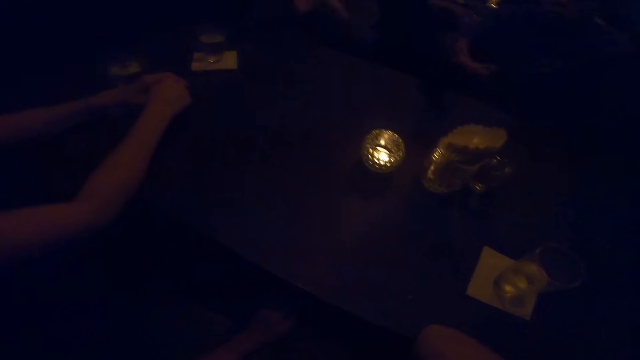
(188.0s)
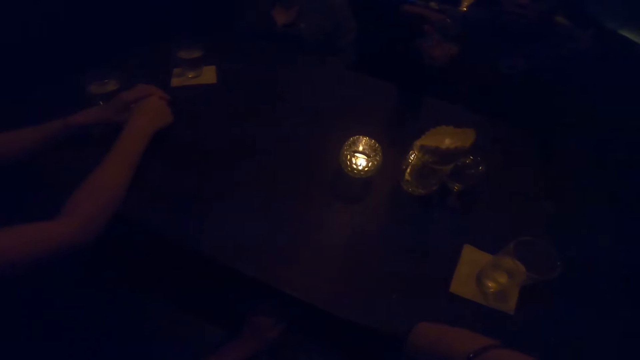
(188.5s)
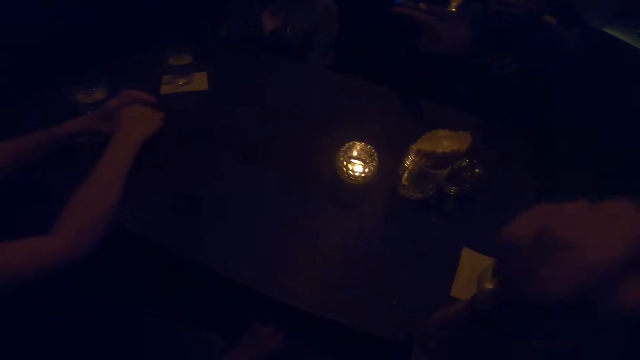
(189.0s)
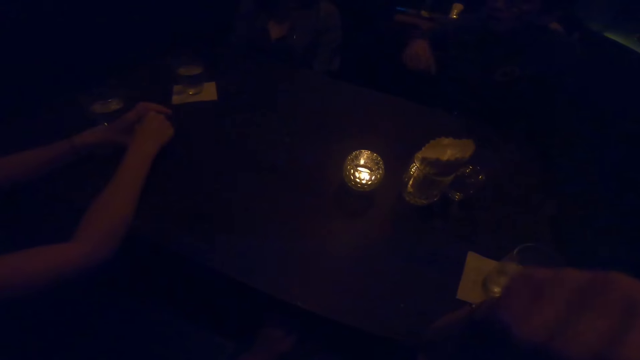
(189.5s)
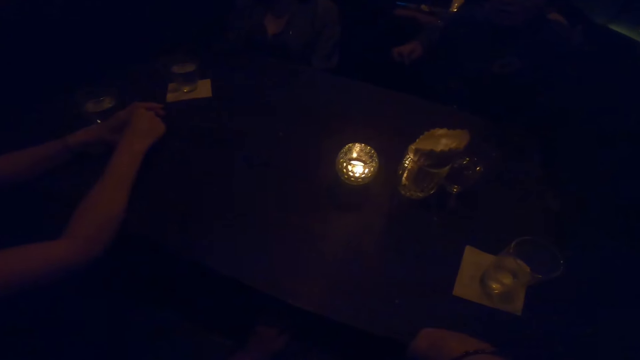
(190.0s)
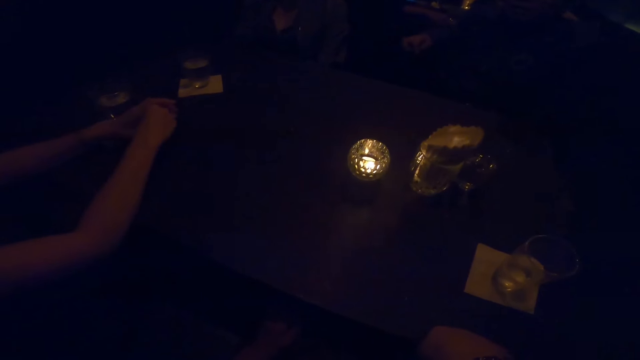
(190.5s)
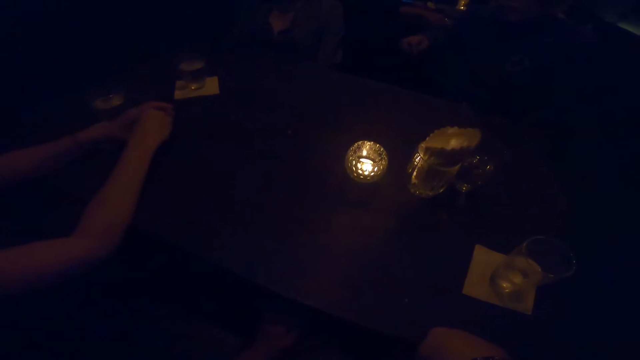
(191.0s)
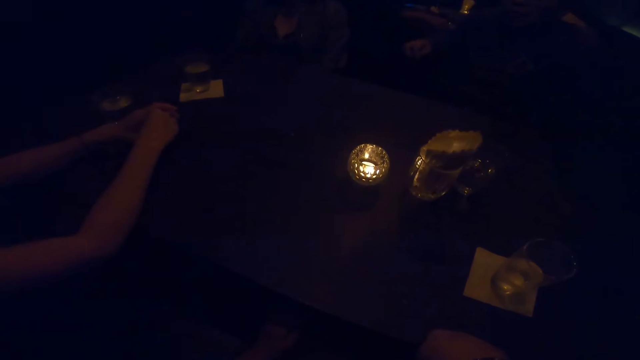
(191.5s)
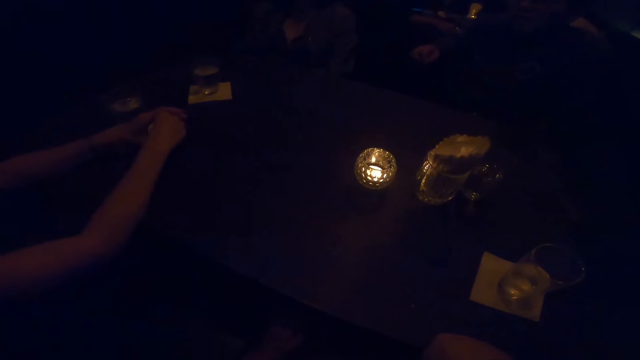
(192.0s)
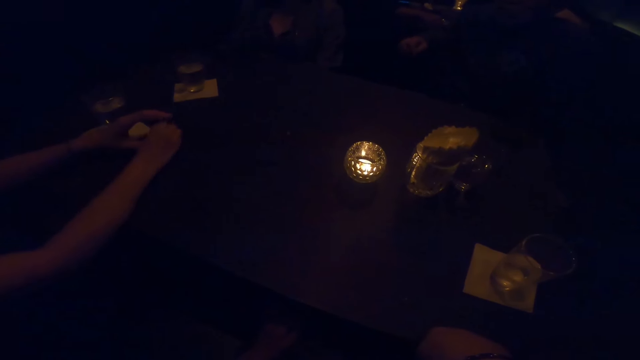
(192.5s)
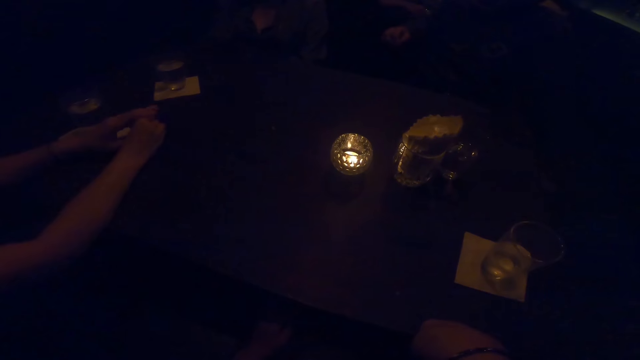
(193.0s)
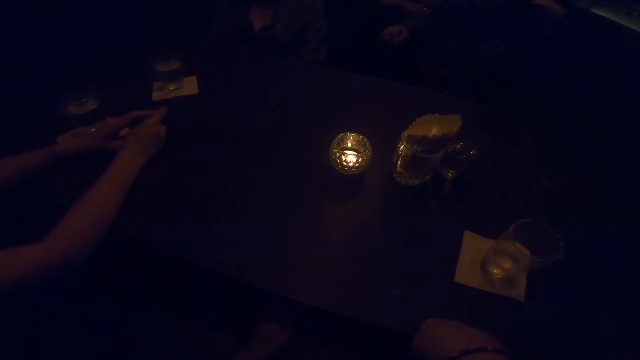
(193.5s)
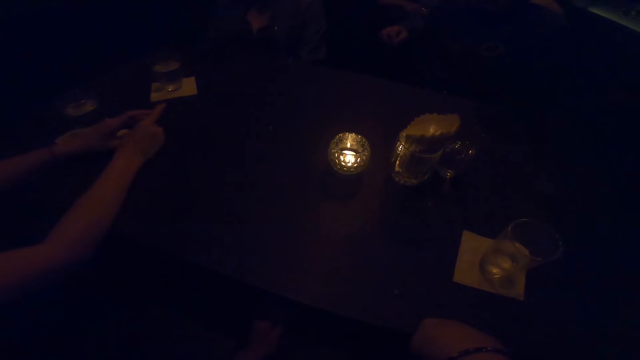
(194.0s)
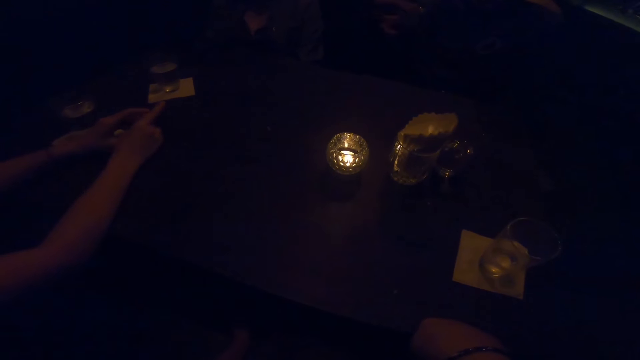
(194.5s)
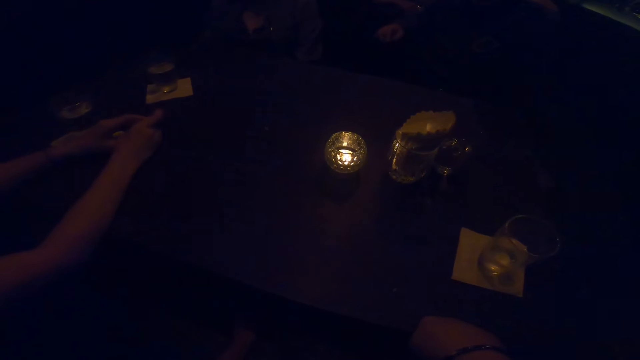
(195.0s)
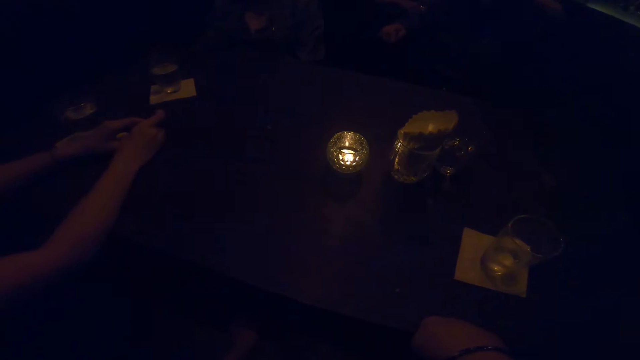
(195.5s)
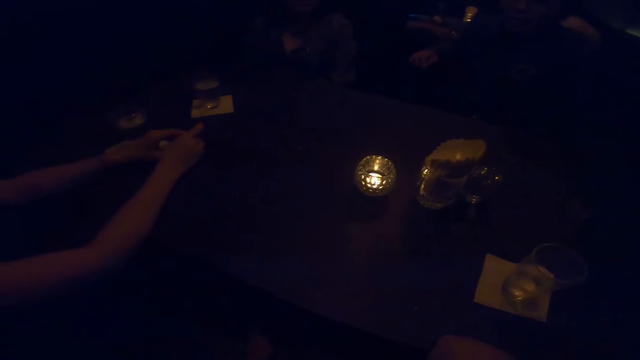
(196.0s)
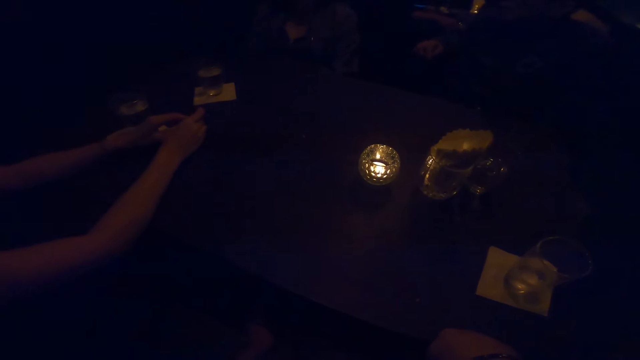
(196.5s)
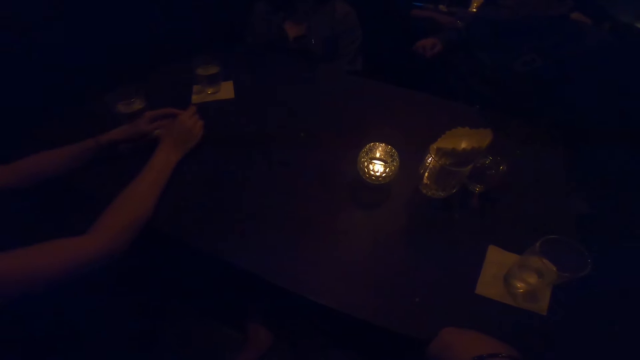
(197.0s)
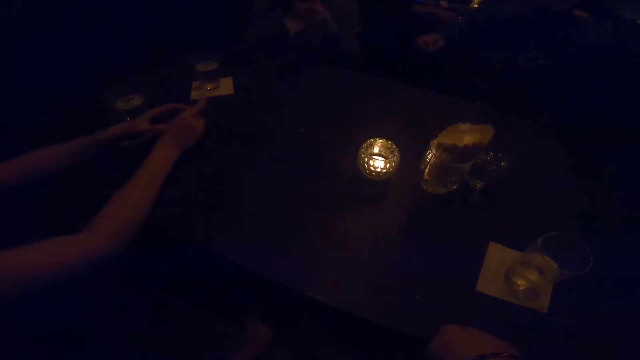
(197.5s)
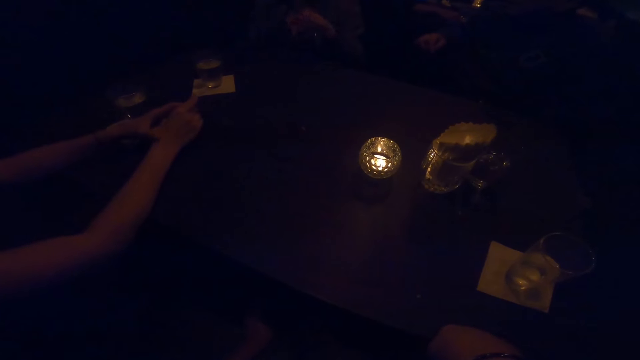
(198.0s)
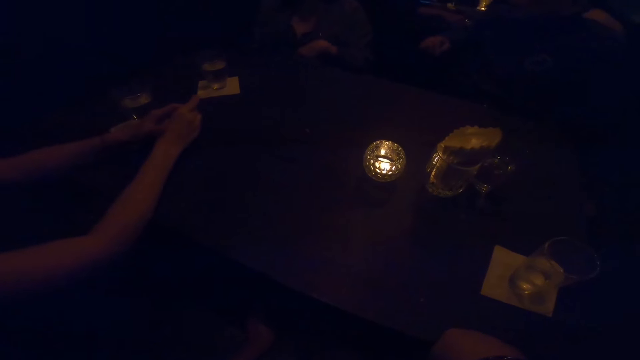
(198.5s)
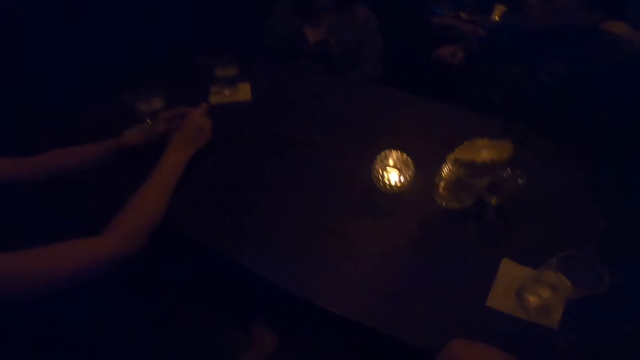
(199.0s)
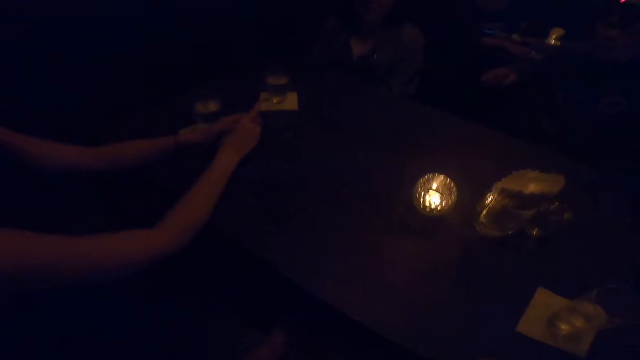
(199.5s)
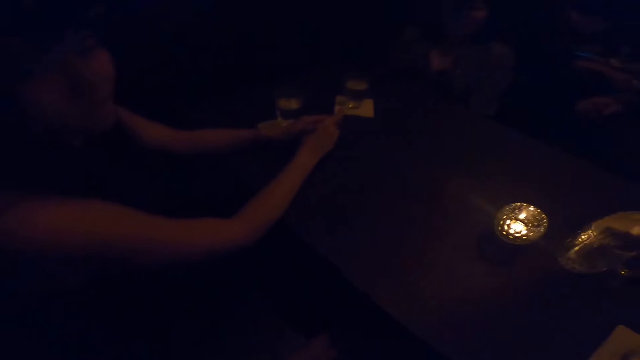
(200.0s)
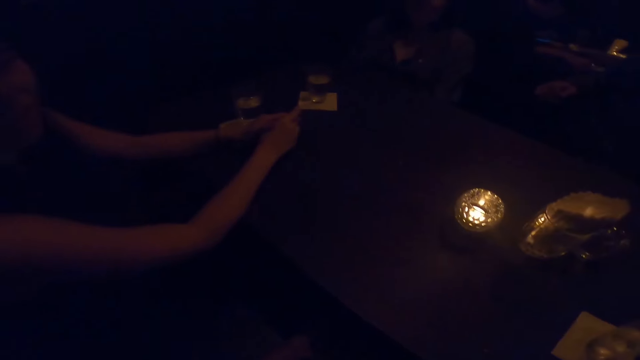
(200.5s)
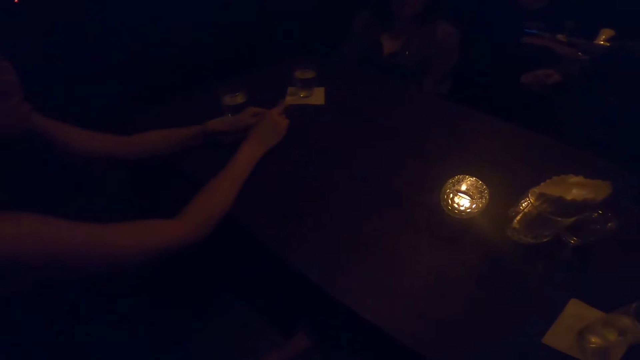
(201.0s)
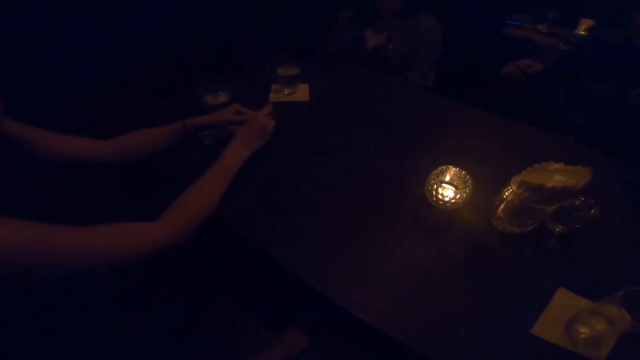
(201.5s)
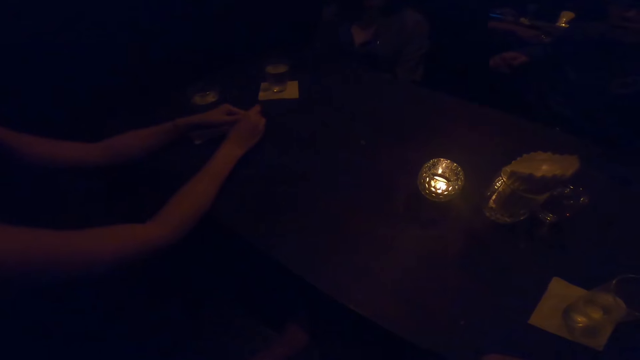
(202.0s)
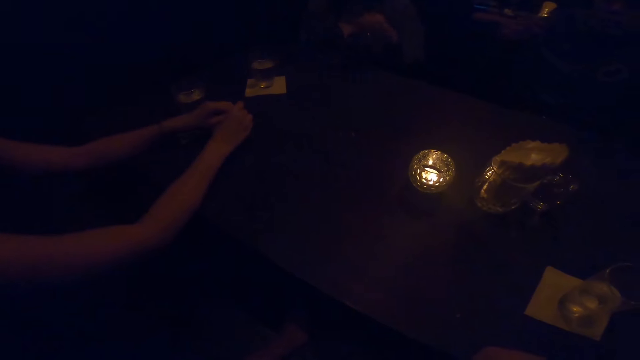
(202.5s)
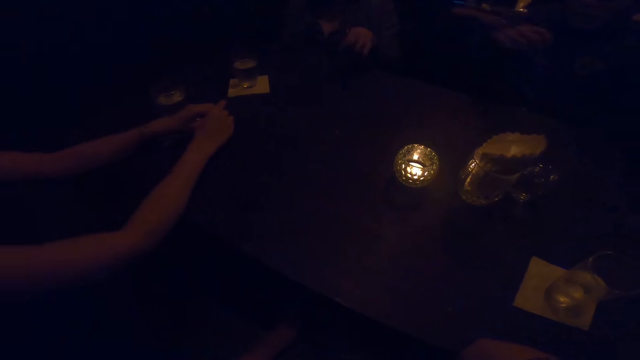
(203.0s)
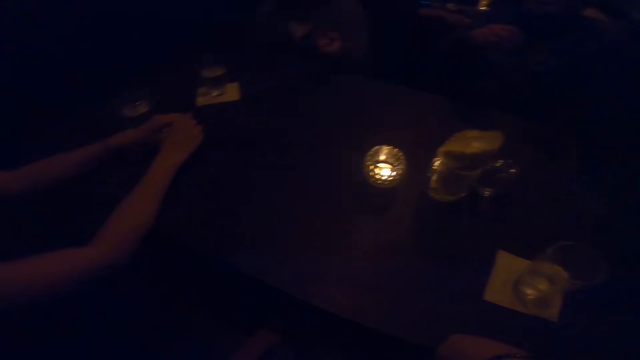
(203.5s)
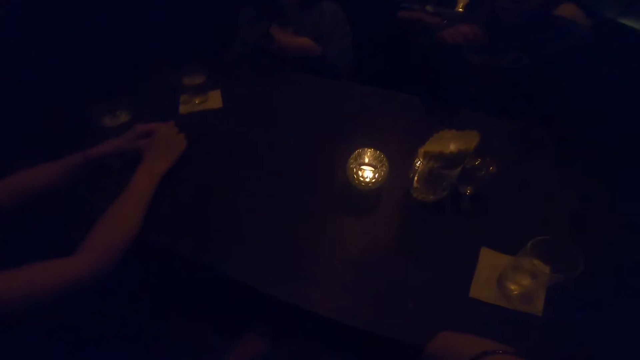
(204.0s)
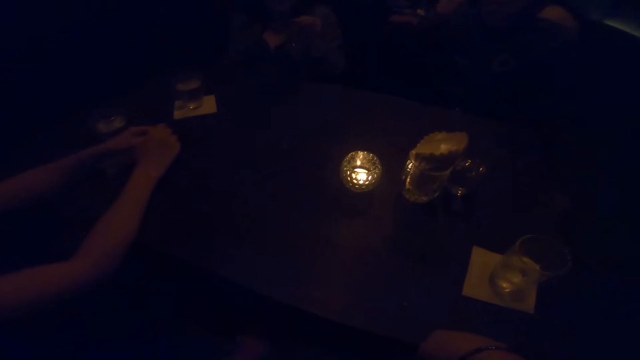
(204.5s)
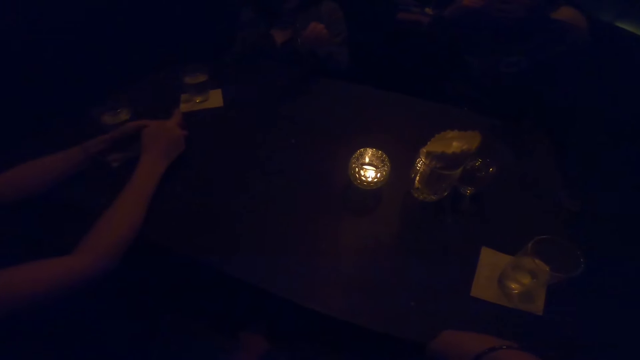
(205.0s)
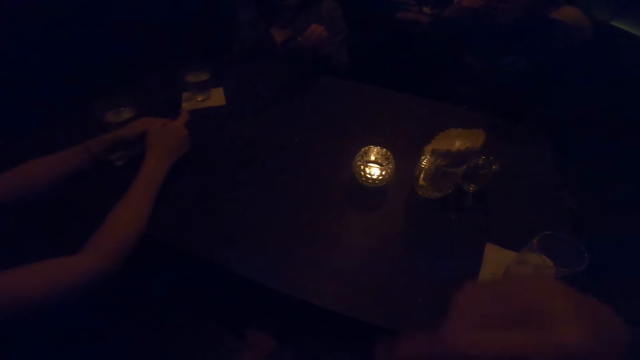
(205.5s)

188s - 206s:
The camera wearer sways hands in the air. A person lifts a hand in the air. The person sways a hand in the air. The camera wearer lifts a hand in the air. The first person lifts a hand in the air. Another person lifts a hand in the air.

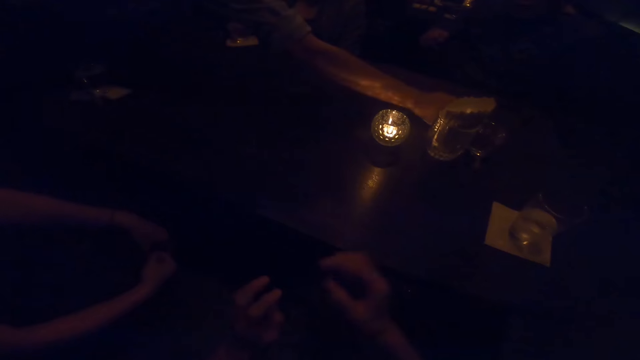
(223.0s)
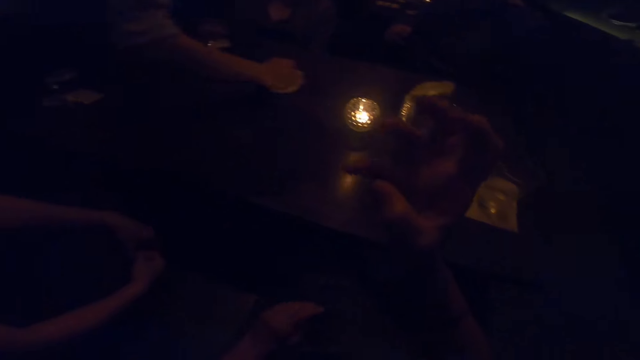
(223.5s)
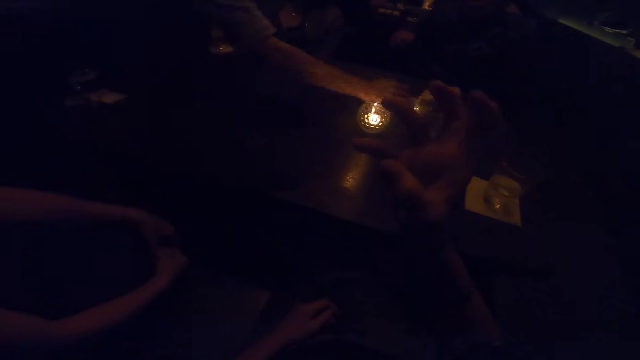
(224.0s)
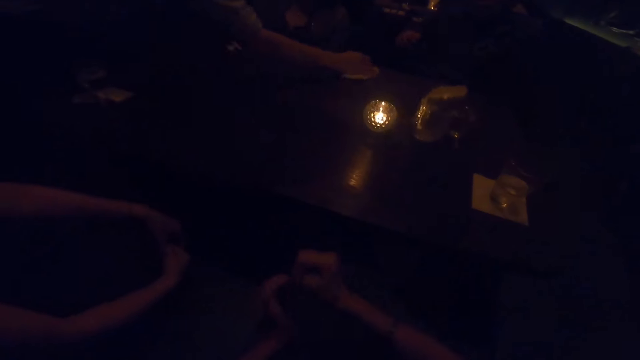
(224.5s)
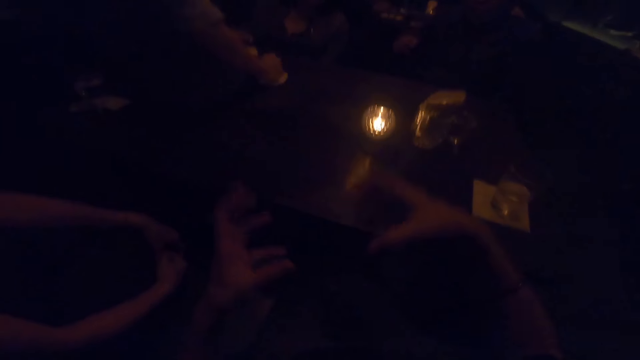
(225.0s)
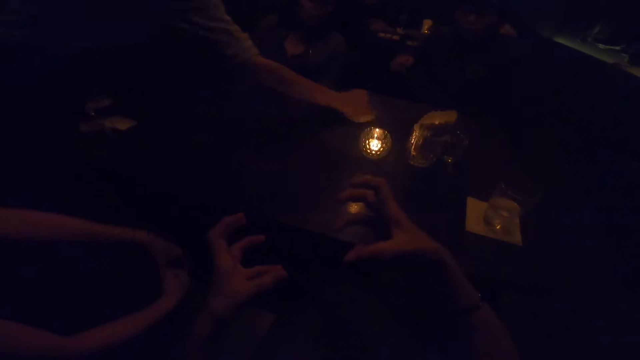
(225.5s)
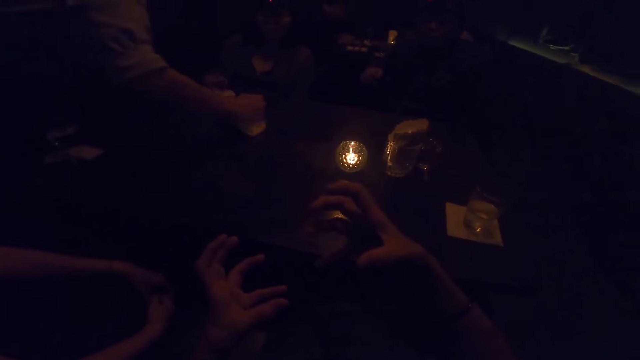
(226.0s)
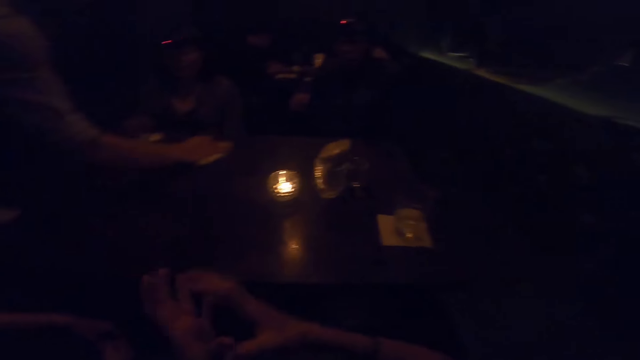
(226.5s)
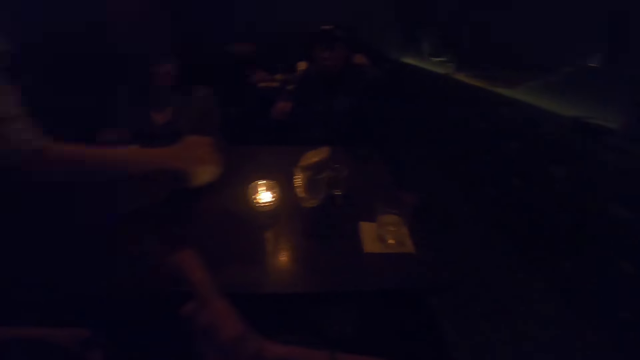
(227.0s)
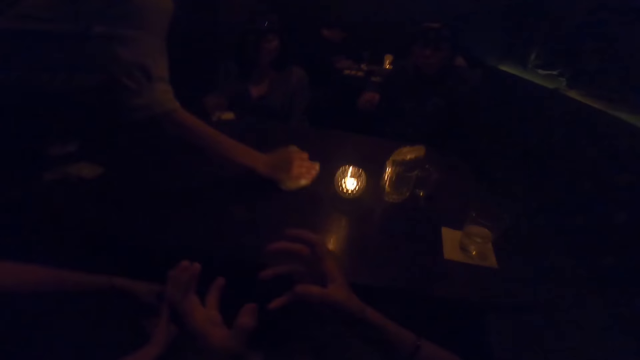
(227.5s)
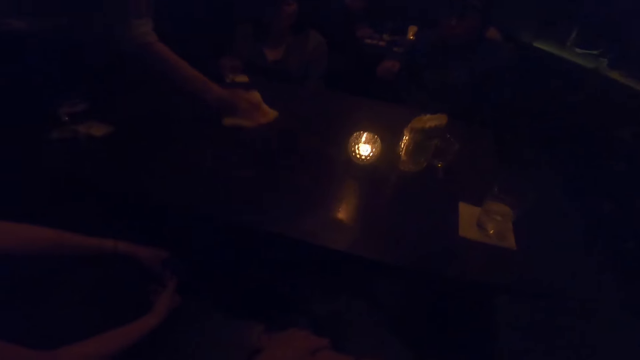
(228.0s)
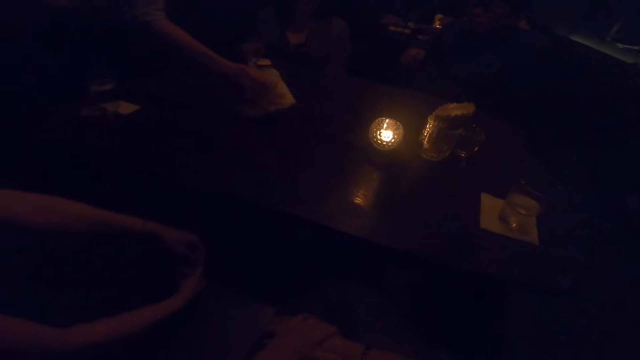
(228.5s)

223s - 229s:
The camera wearer lifts a hand in the air. She gesticulates with her right hand. She interacts with a man and women. She gesticulates with both hands in the air and rubs hands.
